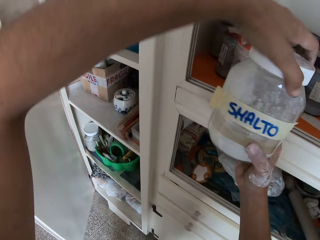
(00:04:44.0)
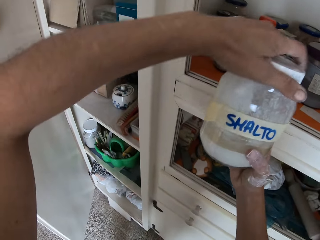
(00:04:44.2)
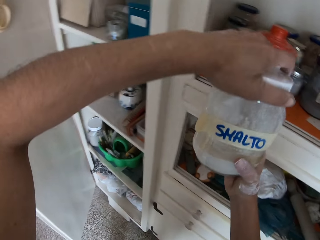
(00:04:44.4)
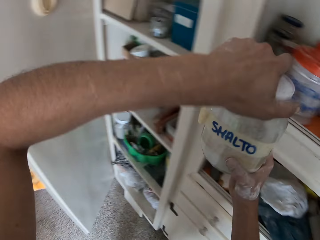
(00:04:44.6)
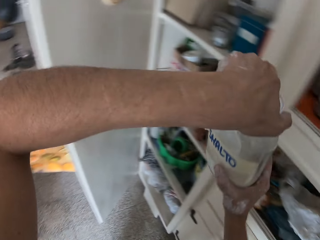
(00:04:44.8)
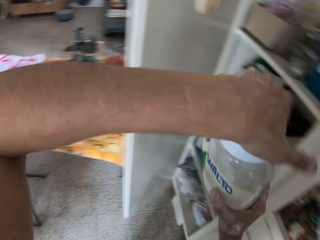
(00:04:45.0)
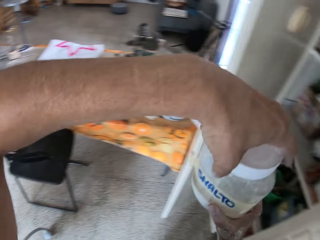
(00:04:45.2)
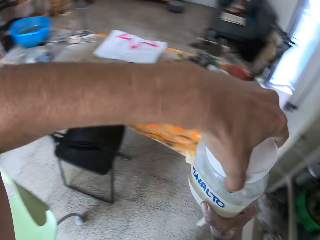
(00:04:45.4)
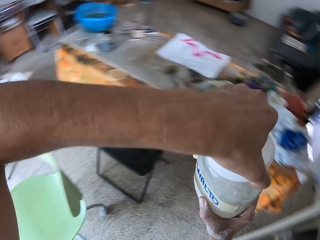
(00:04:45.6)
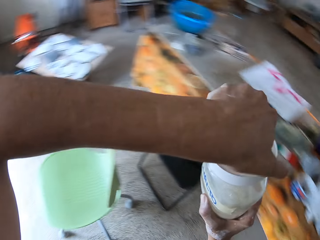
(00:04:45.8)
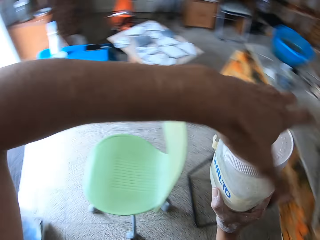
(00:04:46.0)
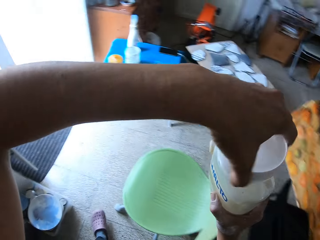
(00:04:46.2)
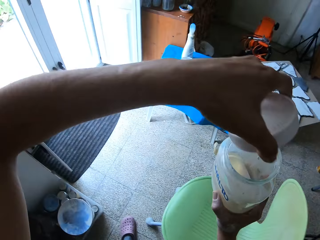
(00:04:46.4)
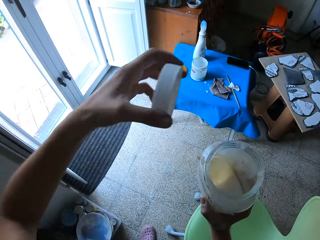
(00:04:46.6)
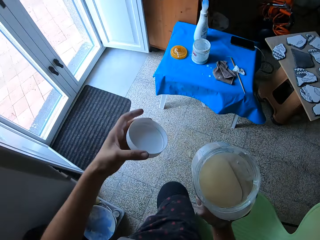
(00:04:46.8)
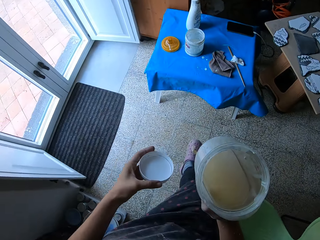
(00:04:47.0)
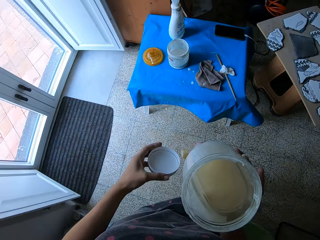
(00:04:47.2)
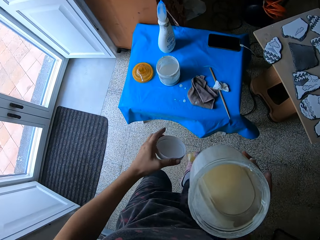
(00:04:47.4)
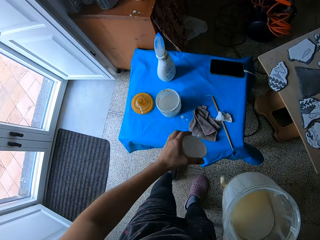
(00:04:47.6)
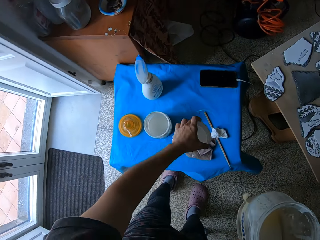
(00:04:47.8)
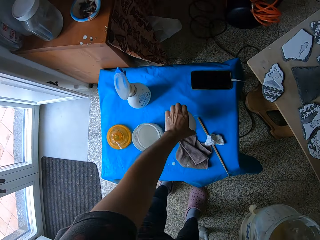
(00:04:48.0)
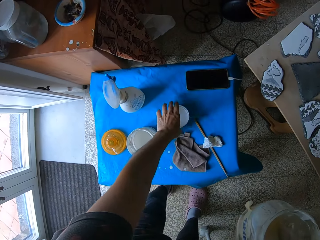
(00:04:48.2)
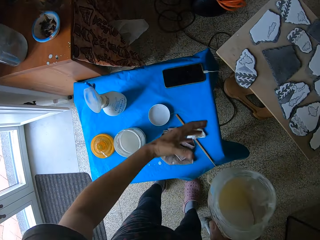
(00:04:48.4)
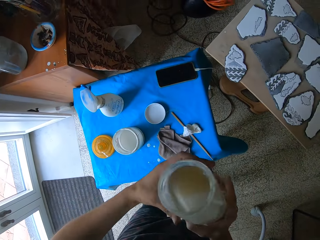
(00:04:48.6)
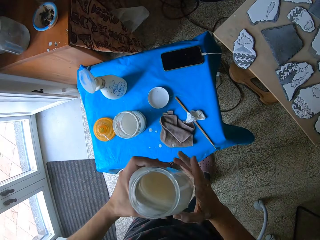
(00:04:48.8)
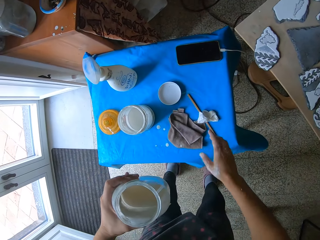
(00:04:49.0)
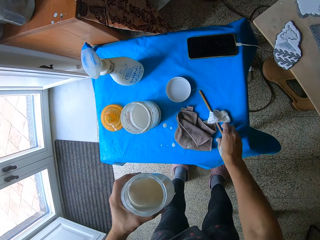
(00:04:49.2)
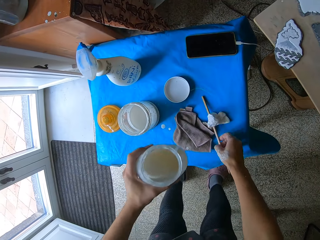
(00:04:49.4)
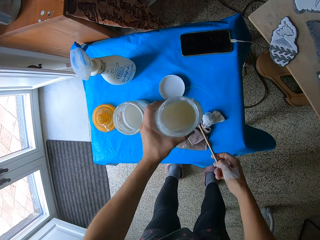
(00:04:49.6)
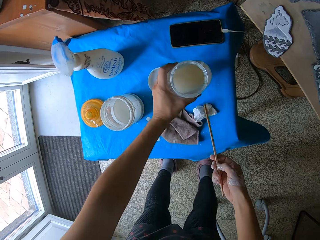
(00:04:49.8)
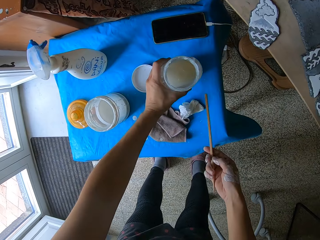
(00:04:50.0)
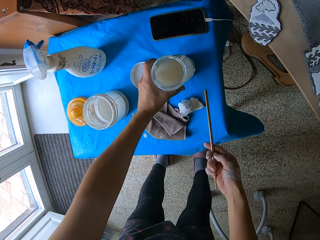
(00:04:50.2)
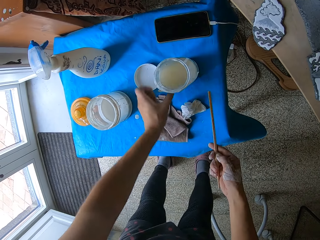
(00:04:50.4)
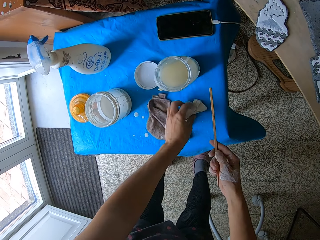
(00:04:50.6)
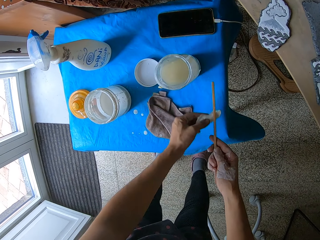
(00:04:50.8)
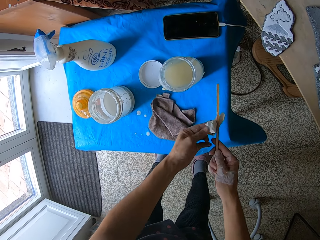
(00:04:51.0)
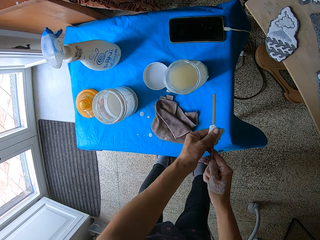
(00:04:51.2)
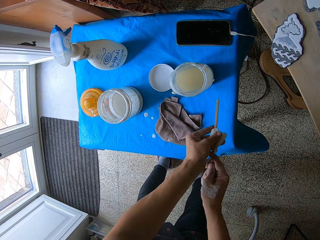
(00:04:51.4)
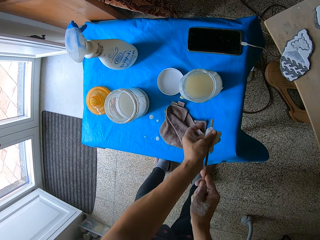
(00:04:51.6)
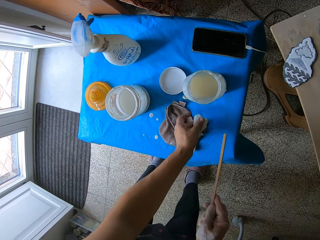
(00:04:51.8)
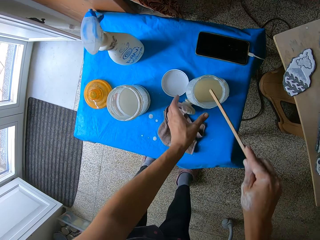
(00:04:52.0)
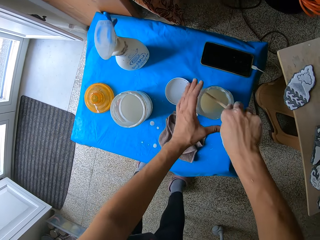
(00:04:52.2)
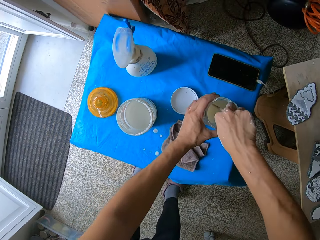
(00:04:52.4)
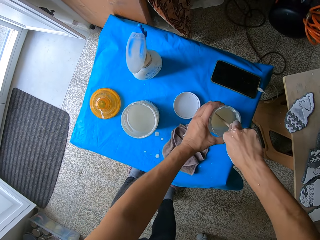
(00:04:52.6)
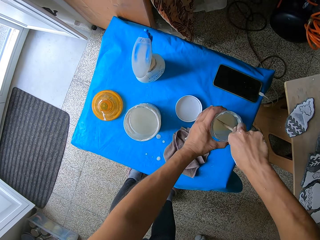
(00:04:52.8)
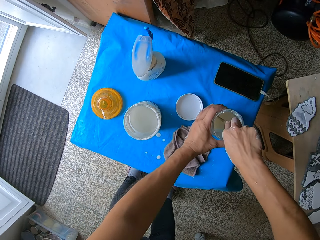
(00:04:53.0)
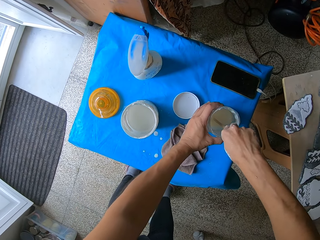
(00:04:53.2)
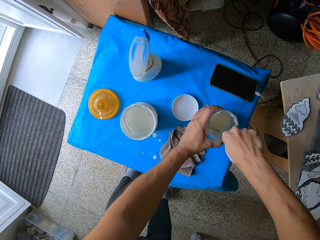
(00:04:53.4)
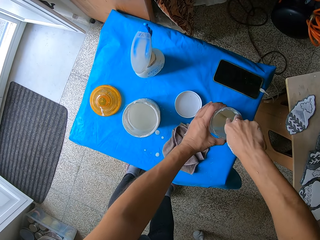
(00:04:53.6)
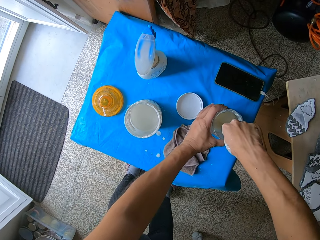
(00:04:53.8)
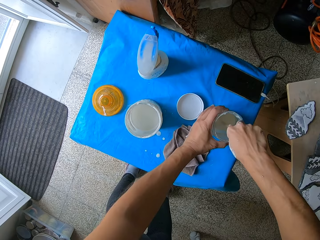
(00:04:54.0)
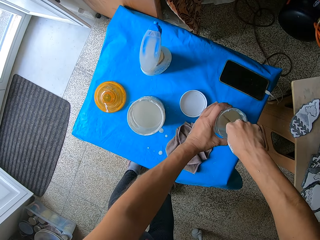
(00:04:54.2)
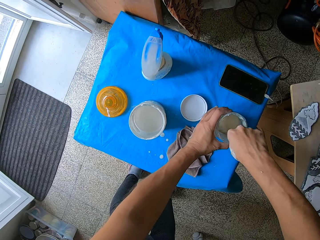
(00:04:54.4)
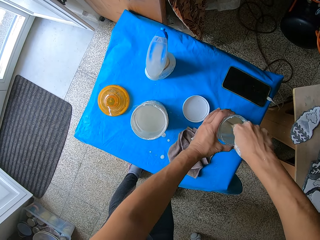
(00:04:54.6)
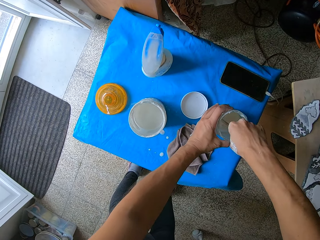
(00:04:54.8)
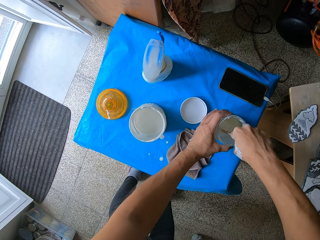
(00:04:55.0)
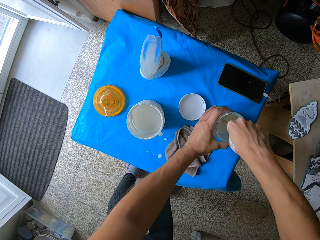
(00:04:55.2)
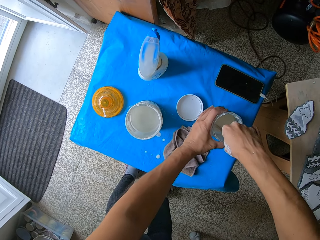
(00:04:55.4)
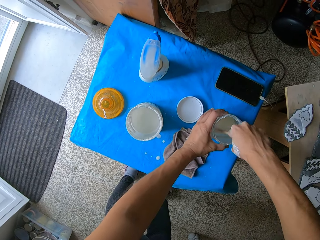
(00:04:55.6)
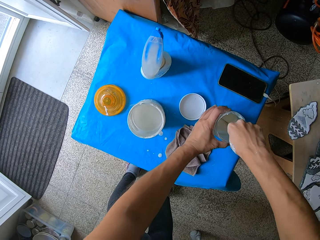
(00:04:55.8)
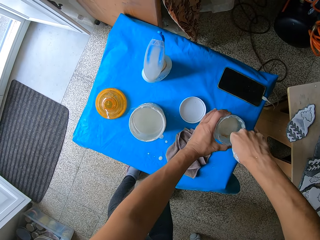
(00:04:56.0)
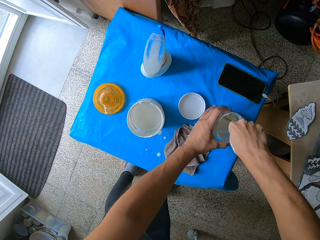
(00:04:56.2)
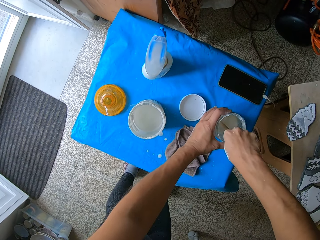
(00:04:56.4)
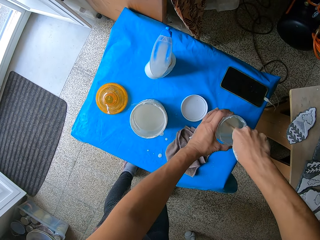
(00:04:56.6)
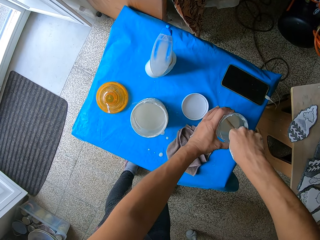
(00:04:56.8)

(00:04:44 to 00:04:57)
The camera wearer holds the transparent container with both hands. She opens the transparent container with her left hand. She places the cover of the jar of mixed colors solution on the stool with her left hand. She passes the opened jar of mixed colors solution from her right hand to her left hand. She picks up a wooden paint mixing stick from the stool with her right hand. She drops the opened jar of mixed colors solution in her left hand on the stool. She picks up the hand wipe from the stool with her left hand. She cleans the wooden paint mixing stick in her right hand with the hand wipe in her left hand. She drops the hand wipe in her left hand on the stool. She grips the jar of mixed colors solution with her left hand. She dips the paint mixing stick in her right hand into the jar of mixed colors solution on the stool. She stirs the paint in the jar.

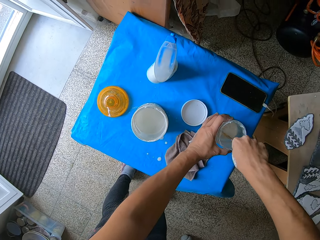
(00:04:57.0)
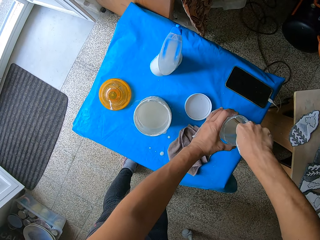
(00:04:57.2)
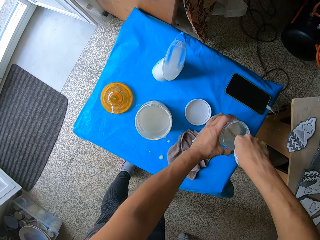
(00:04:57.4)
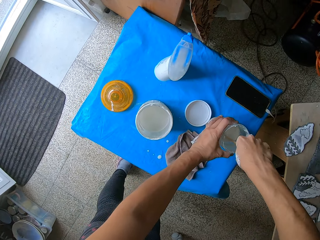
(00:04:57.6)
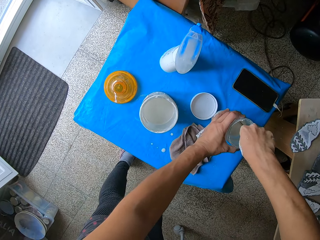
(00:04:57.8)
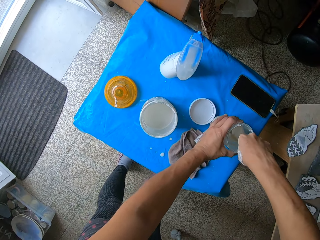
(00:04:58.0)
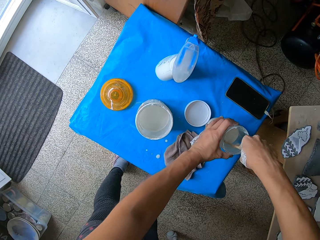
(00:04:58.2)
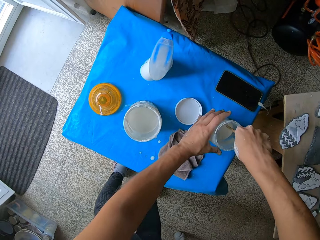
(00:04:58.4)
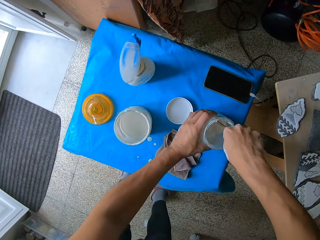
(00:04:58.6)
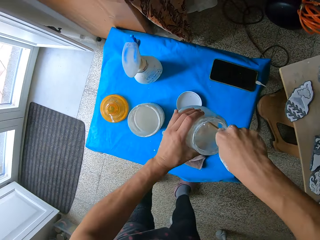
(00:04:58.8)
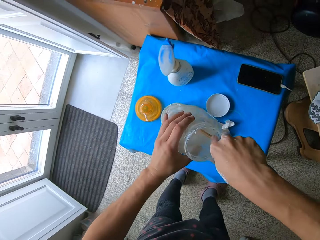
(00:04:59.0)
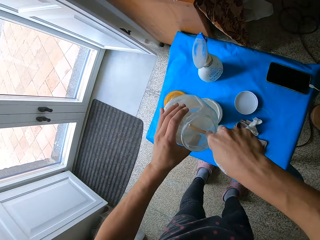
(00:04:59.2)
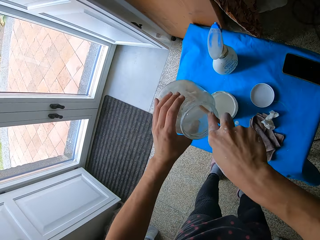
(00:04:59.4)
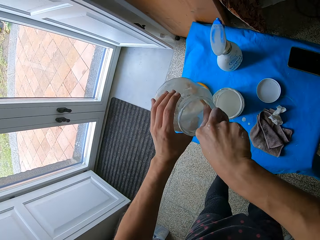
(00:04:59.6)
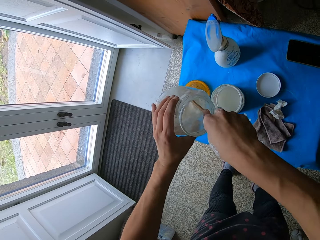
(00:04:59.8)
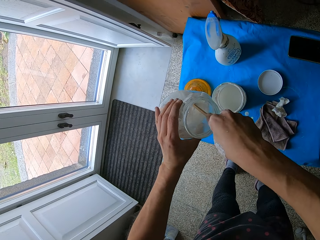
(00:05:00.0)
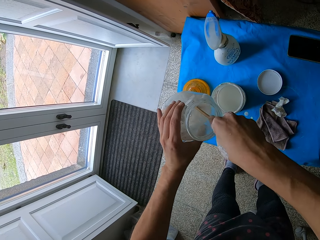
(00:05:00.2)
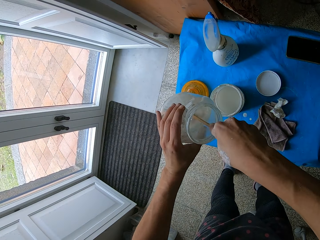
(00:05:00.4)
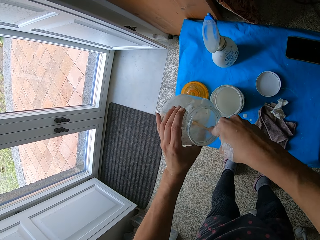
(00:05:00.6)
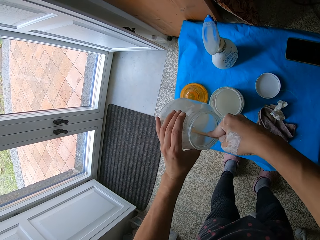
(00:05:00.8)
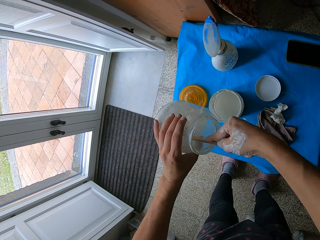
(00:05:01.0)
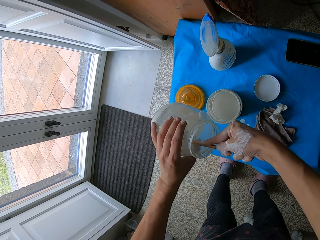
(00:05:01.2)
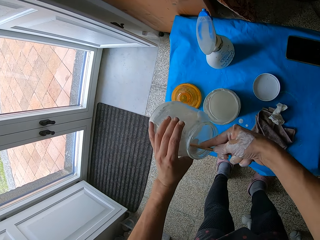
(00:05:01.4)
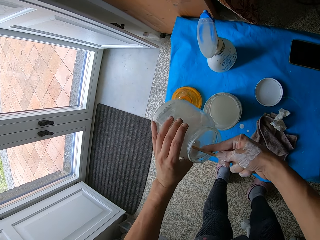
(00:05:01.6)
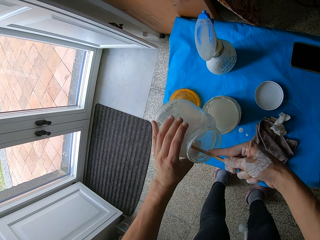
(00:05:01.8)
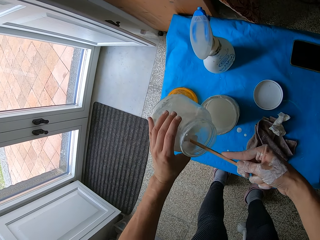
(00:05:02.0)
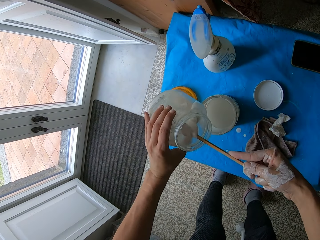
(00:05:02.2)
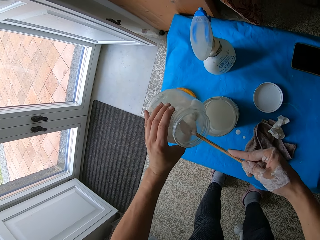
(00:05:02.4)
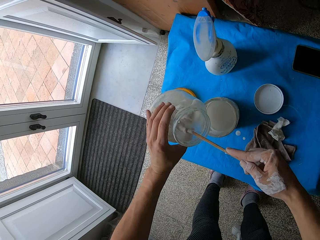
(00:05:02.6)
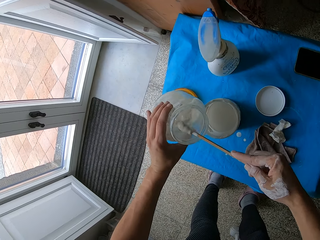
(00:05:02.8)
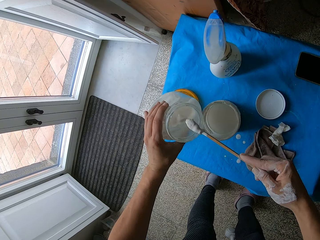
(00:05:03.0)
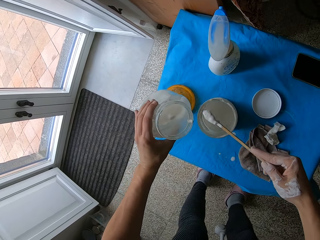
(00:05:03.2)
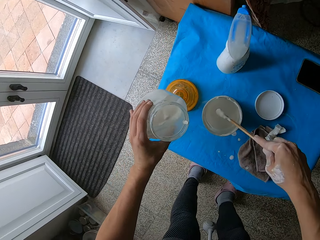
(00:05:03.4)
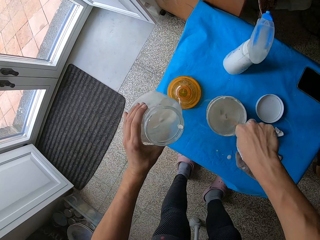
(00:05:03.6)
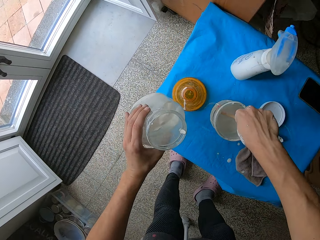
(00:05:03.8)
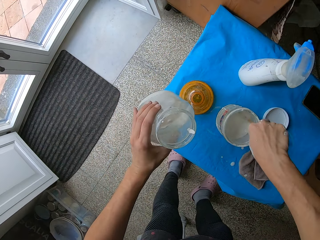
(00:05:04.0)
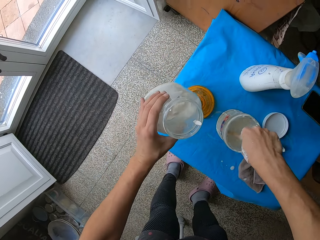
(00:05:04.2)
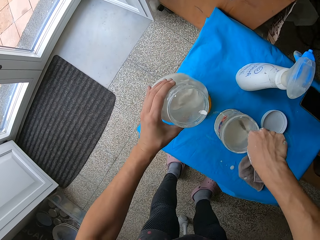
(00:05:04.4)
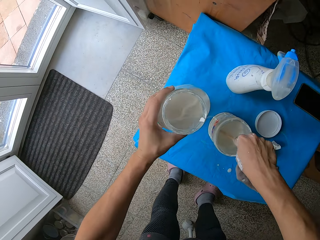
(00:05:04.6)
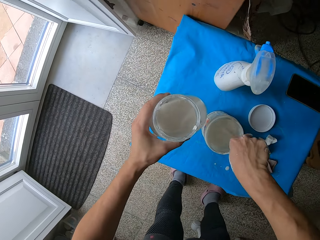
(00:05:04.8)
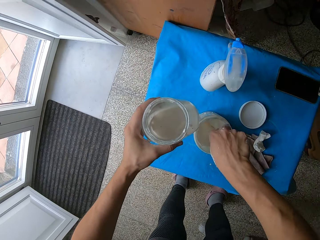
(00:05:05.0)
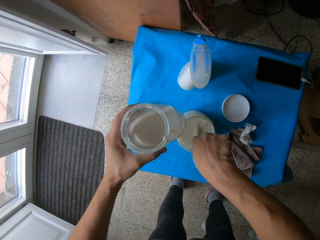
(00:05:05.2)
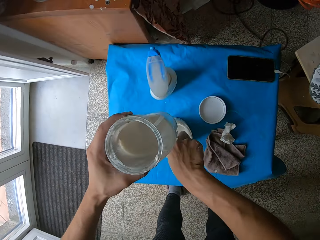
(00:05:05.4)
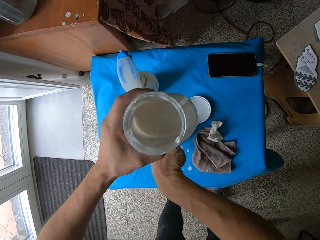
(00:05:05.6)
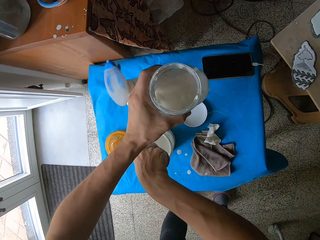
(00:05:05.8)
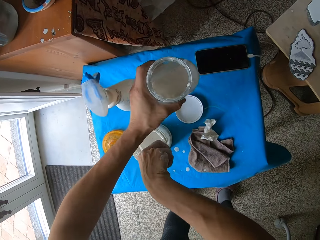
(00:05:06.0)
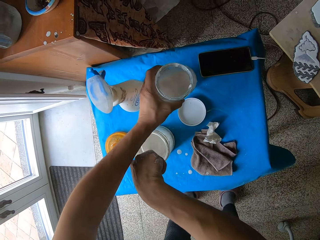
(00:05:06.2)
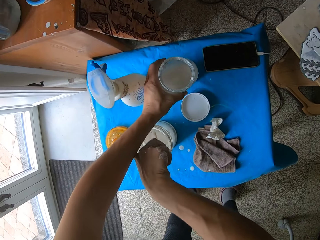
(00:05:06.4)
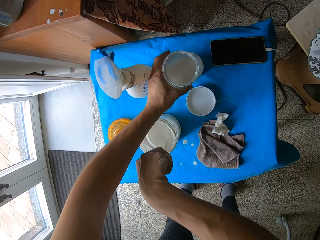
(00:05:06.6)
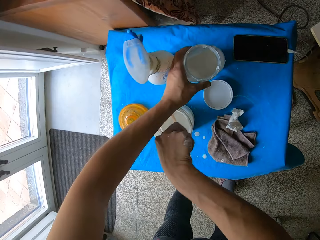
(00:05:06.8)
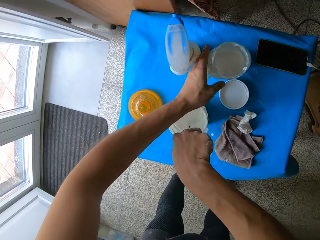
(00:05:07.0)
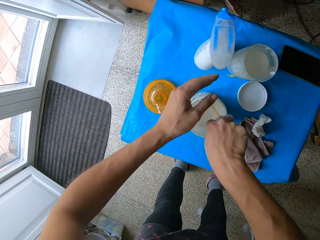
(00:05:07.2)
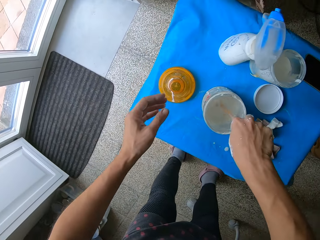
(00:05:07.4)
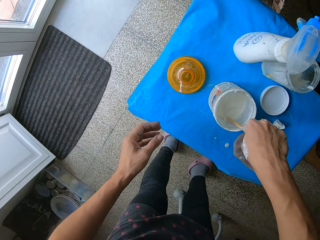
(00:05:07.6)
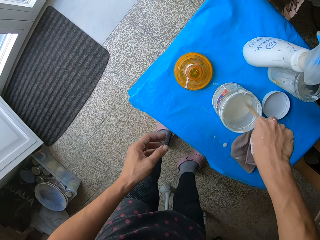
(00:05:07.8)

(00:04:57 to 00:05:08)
The camera wearer picks up the jar of mixed colors solution from the stool with her hands. She removes coagulated color mixtures from the solution of mixed colors in the jar with the wooden paint mixing stick in her right hand. She puts the coagulated color mixtures on the wooden paint mixing stick into the solution of mixed colors in the container. She stirs the solution of mixed colors in the plastic container with the wooden paint mixing stick in her right hand. She places the opened jar of mixed colors solution on the stool with her left hand.
